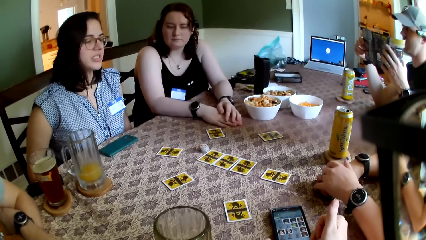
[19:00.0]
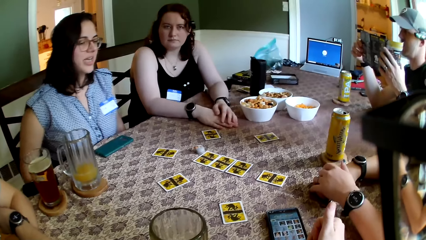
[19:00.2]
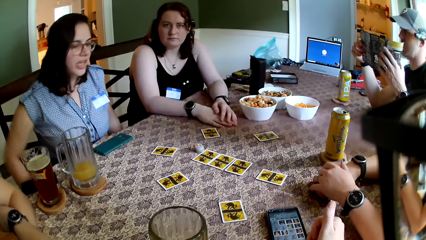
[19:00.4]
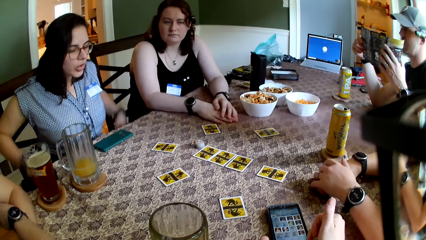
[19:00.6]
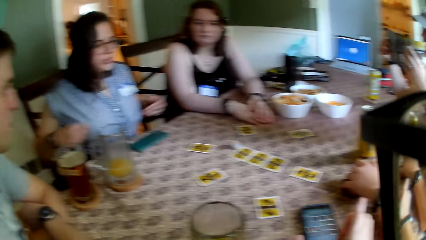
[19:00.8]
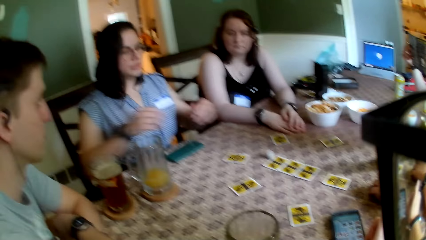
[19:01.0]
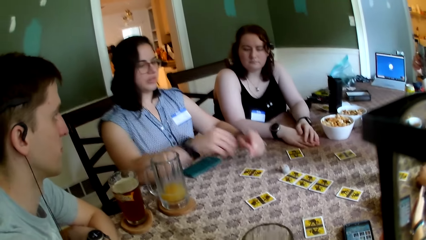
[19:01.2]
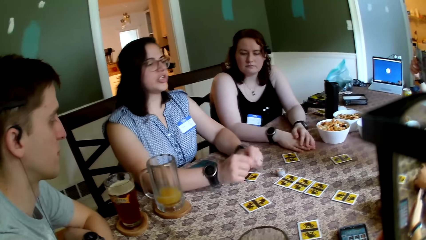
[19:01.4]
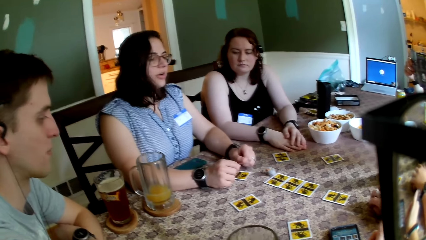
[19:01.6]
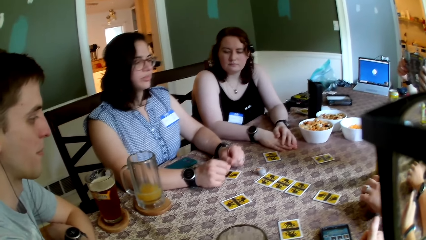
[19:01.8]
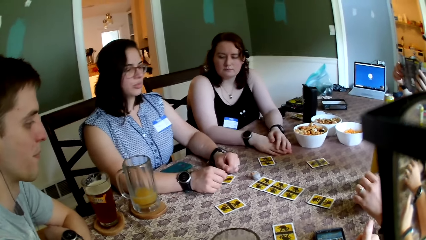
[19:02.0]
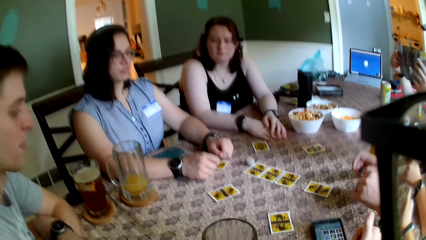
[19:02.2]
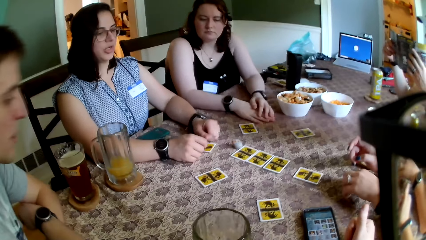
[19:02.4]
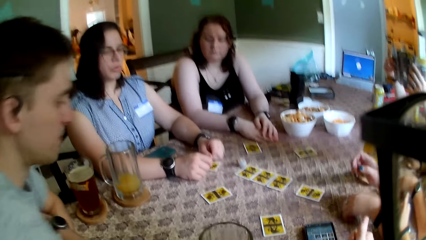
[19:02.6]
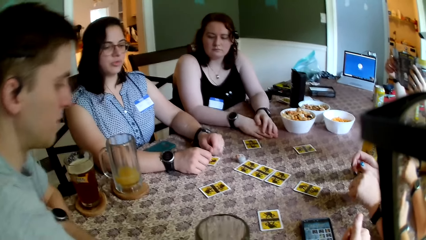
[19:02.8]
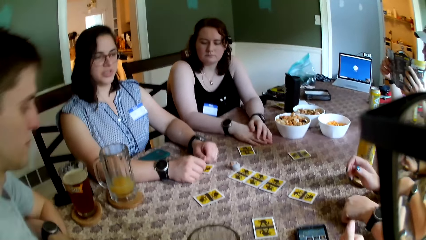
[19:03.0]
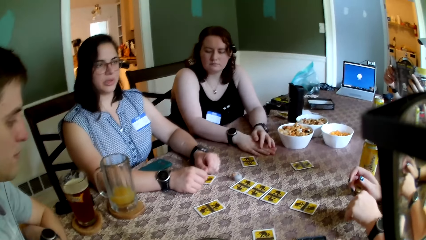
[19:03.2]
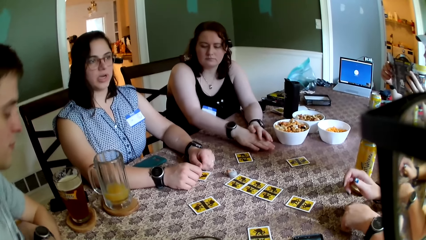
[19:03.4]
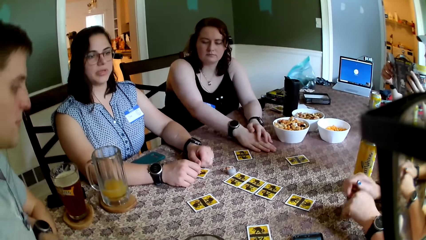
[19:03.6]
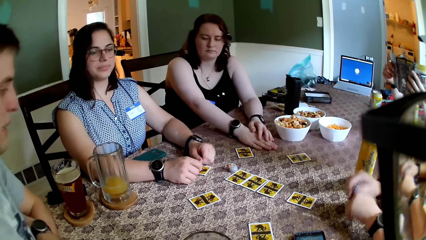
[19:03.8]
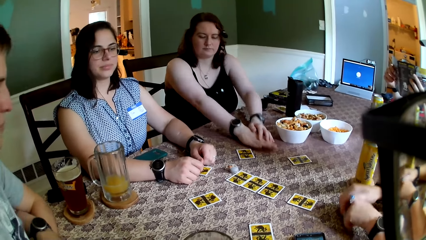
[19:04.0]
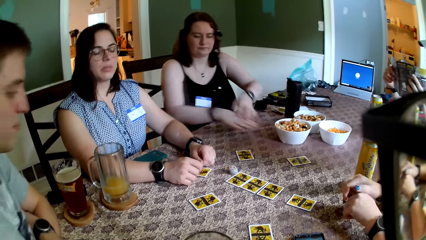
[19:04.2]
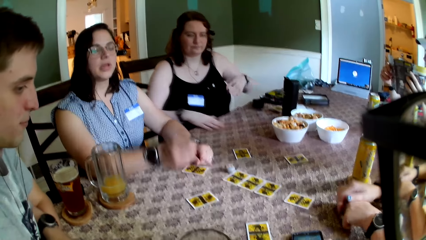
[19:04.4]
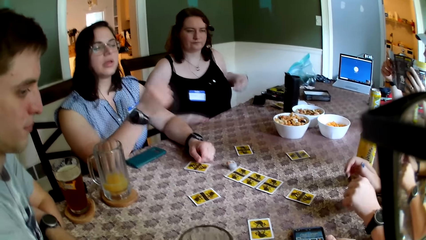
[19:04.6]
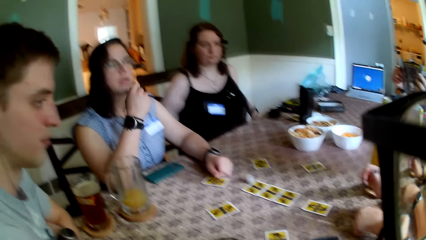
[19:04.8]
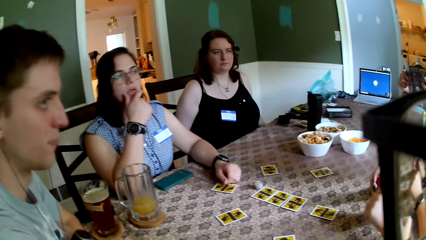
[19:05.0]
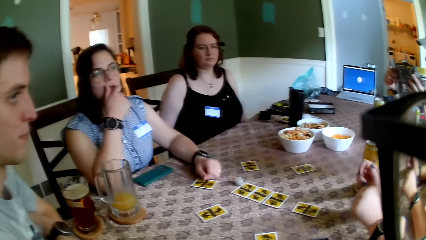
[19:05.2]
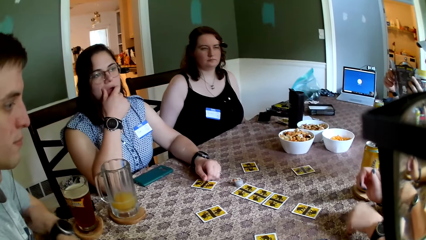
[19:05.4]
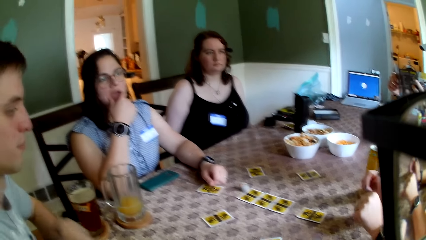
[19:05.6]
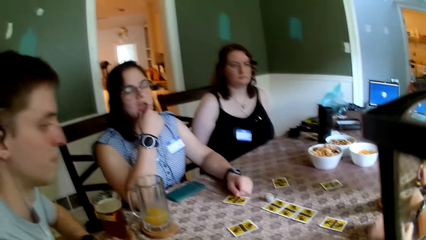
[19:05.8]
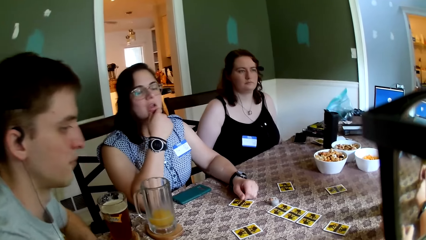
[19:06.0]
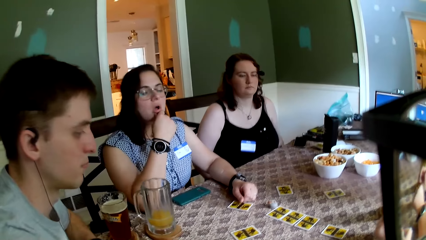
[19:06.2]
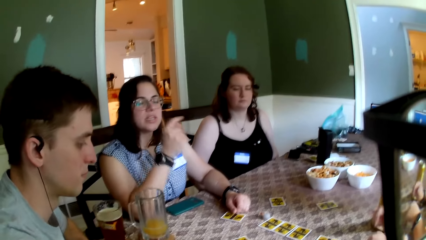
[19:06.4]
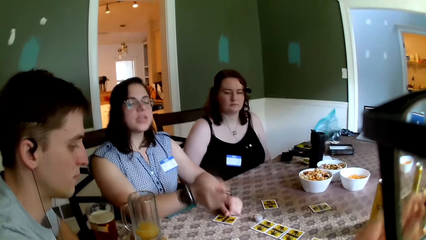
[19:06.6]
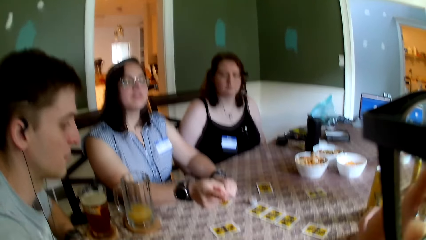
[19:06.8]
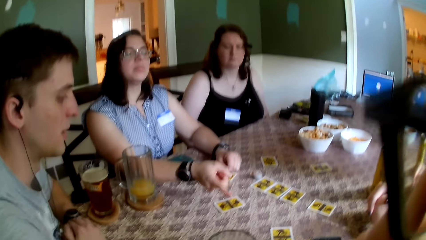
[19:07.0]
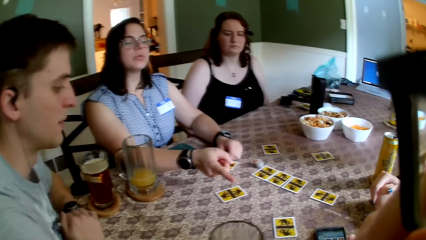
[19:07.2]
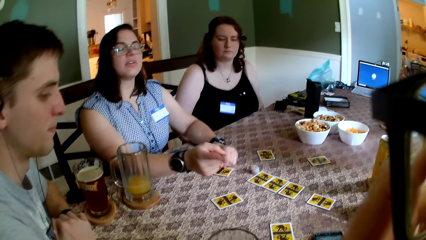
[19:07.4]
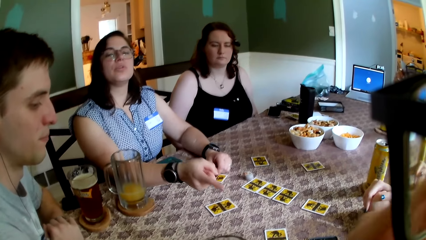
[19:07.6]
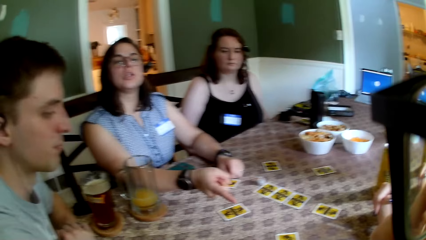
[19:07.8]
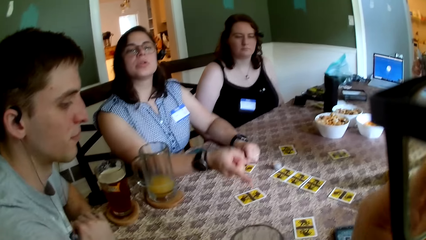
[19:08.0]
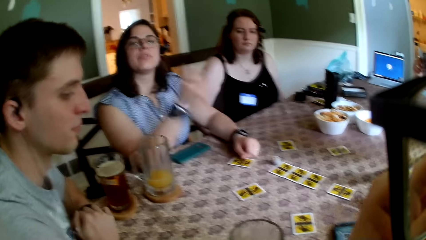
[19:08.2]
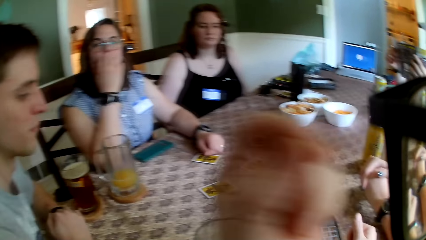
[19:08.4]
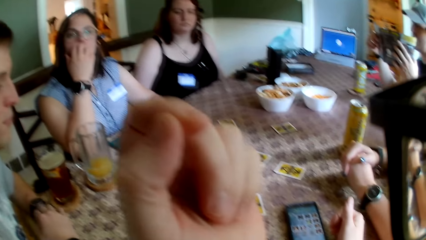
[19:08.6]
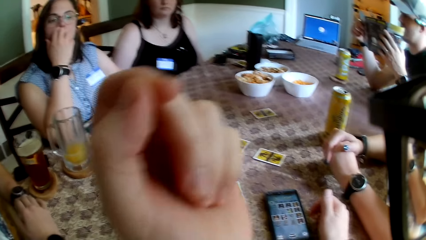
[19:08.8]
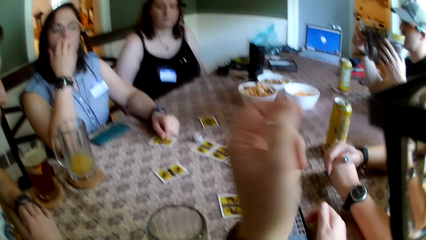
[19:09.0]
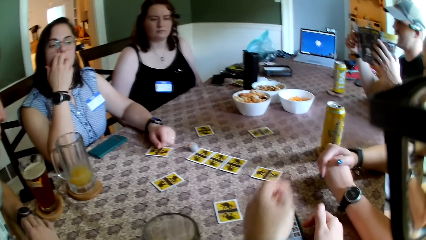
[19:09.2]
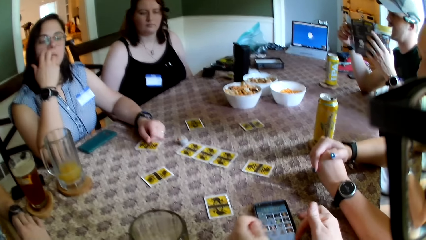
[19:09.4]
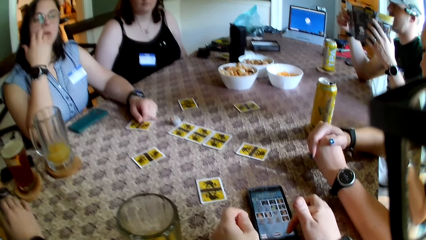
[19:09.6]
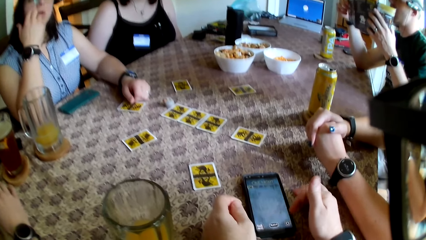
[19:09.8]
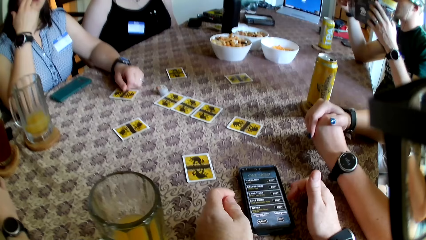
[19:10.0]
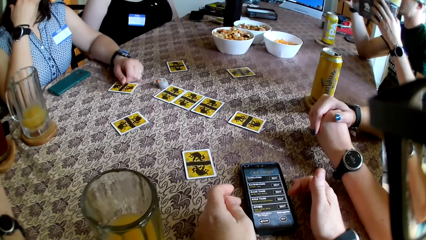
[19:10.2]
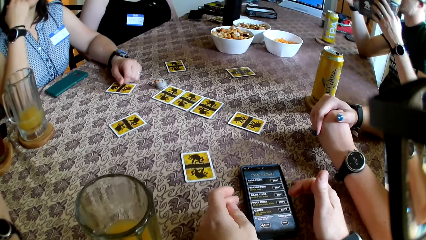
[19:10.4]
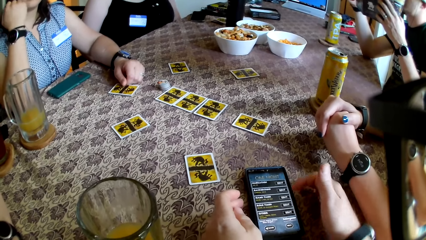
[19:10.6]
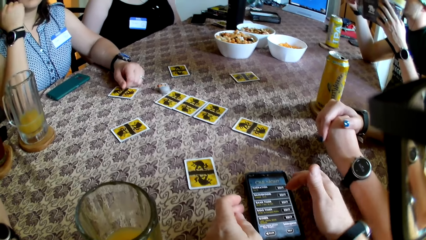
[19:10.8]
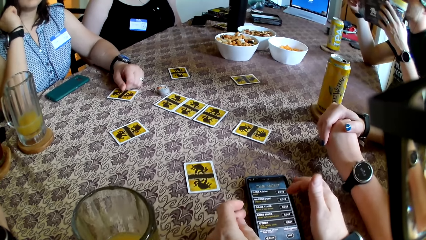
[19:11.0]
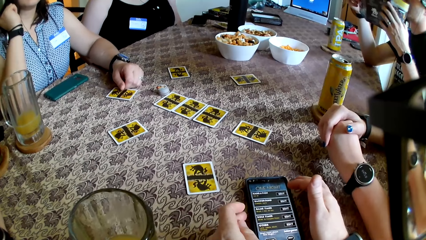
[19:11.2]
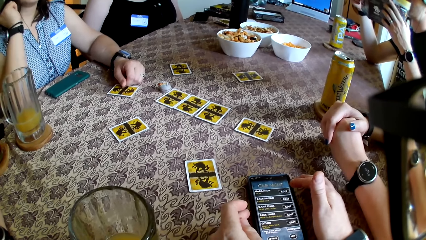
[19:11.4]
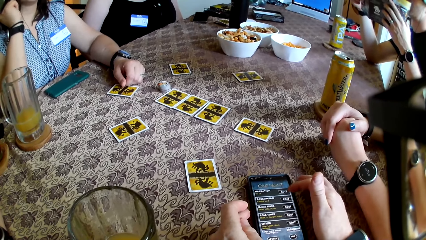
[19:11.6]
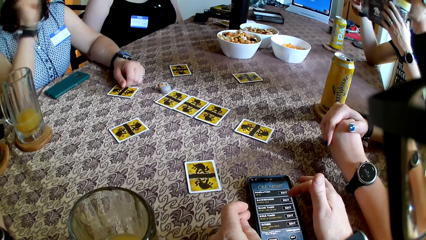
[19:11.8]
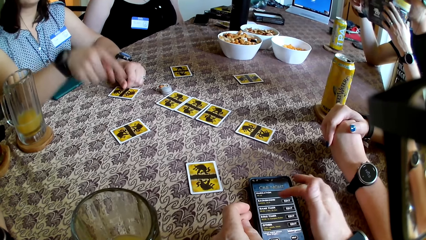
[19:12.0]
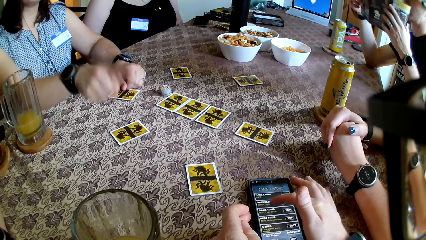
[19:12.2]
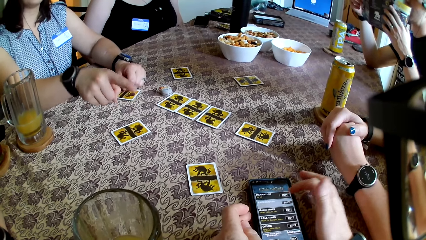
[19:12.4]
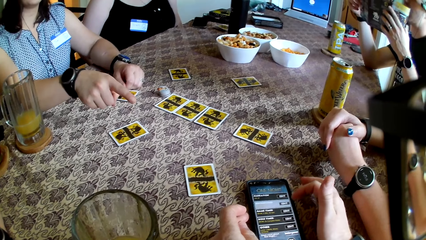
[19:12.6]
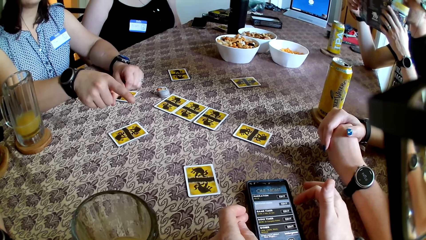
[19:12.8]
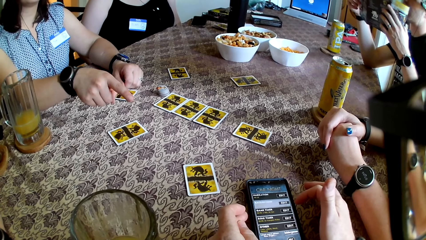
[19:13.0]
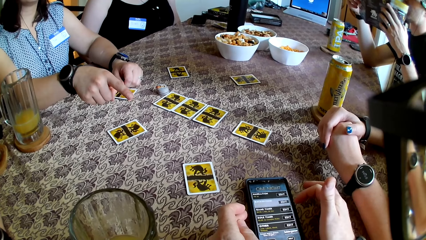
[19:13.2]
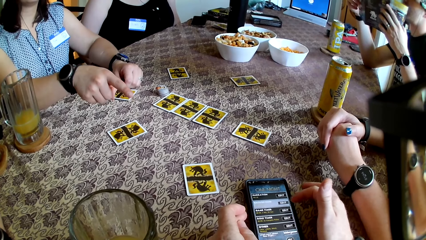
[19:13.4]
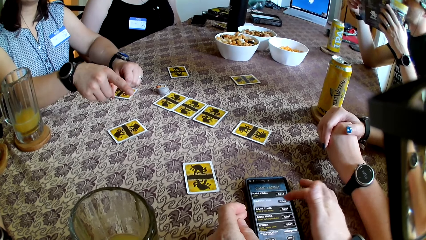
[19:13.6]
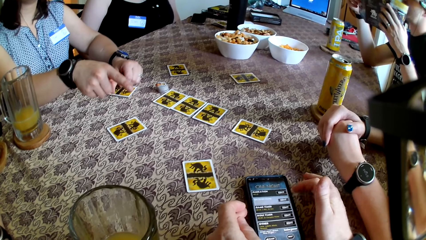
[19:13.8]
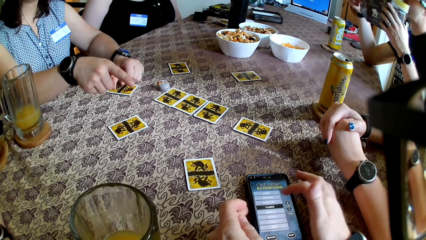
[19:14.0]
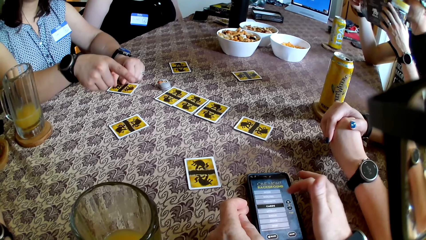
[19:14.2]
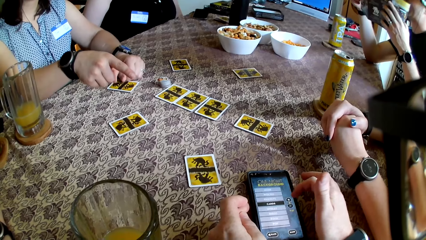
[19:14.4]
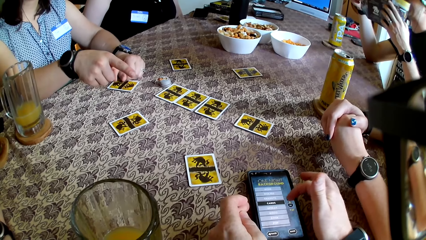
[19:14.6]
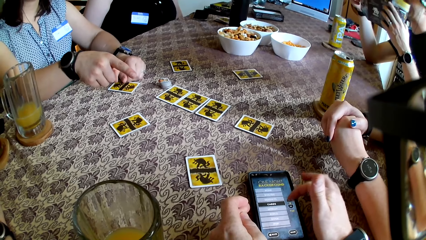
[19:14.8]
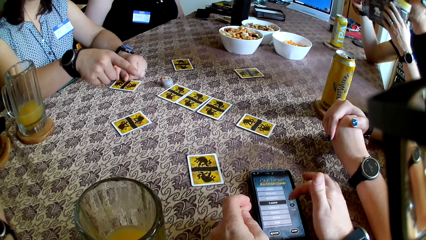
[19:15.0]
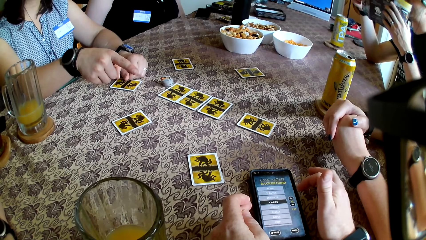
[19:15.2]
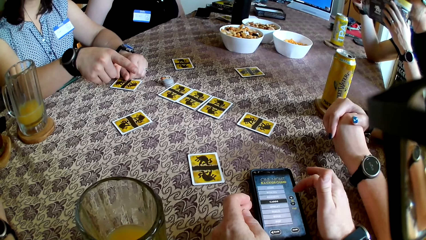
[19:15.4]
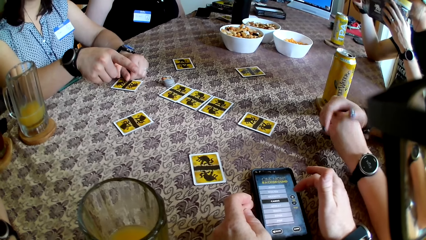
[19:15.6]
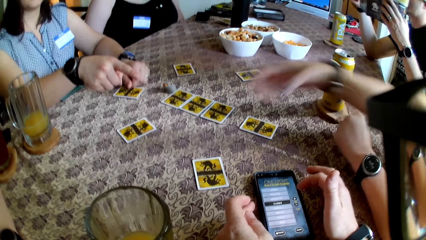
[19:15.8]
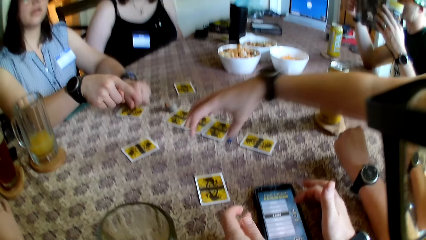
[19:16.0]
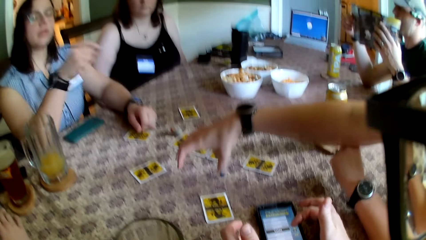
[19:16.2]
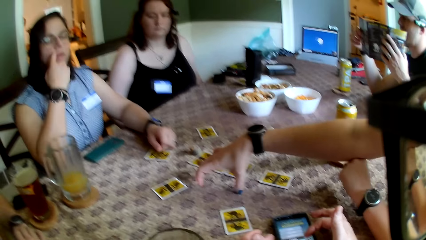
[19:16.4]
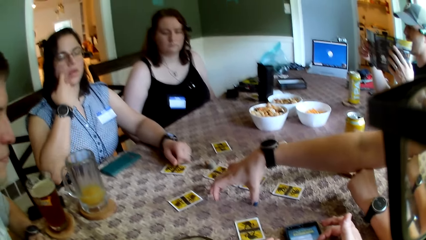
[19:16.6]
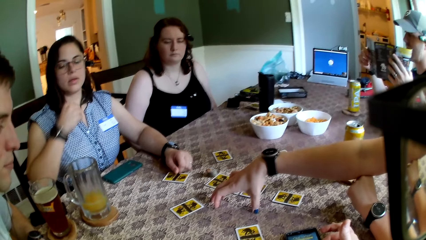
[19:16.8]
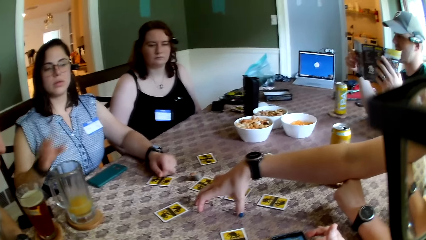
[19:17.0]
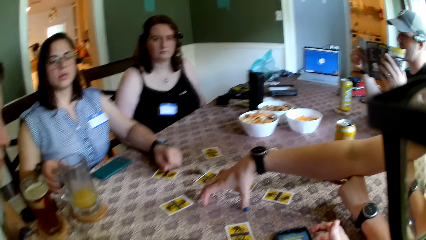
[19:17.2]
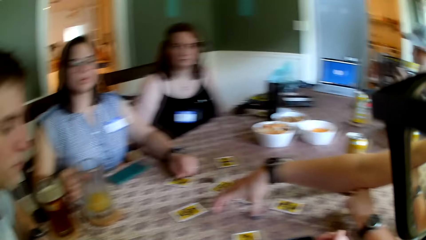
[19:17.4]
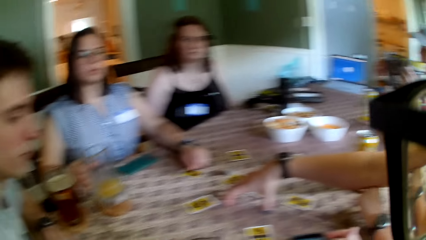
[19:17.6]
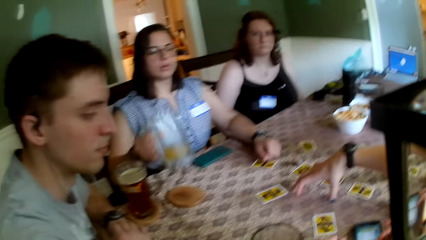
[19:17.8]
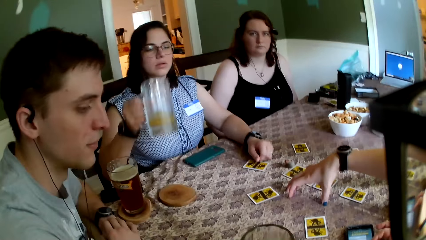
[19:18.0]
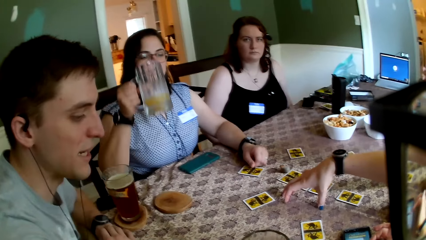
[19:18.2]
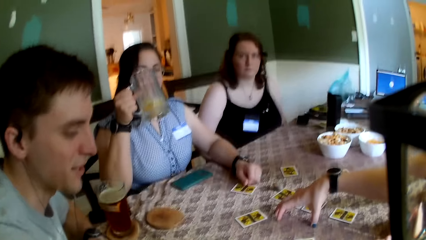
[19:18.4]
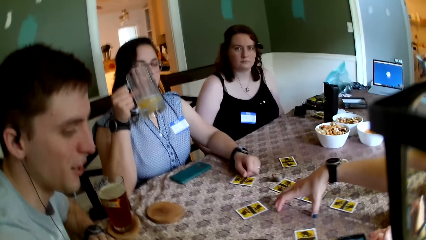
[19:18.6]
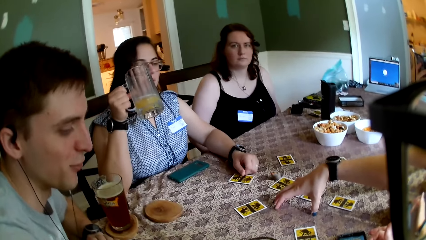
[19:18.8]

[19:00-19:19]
The camera wearer uses the phone. They use their phone. A woman touches the table with her right hand. Another woman takes the mug and carries the cup of juice with her right hand.
